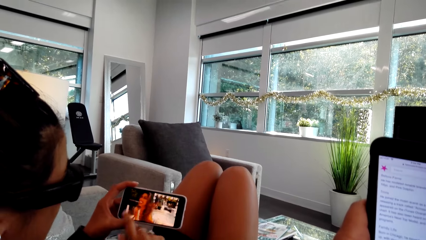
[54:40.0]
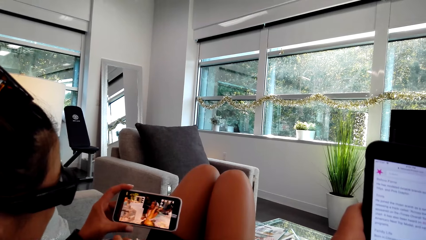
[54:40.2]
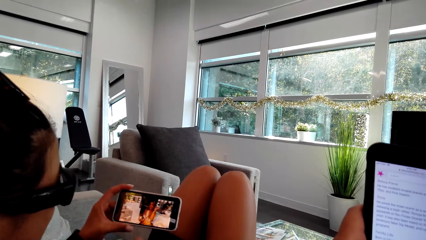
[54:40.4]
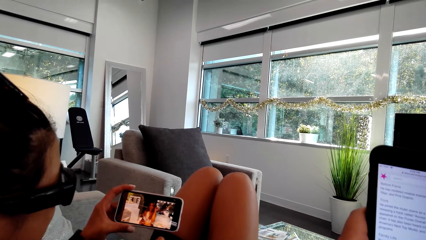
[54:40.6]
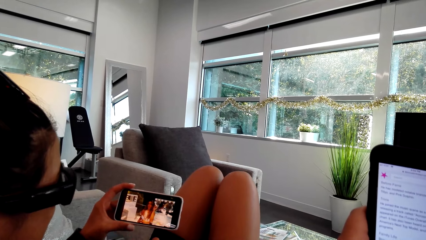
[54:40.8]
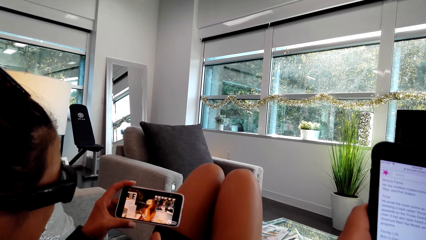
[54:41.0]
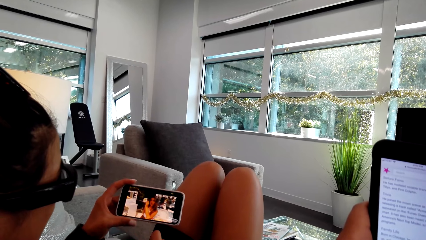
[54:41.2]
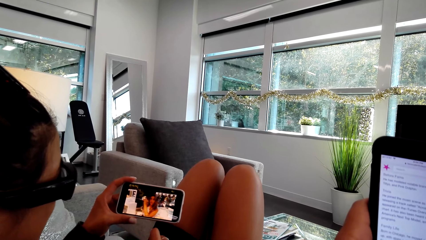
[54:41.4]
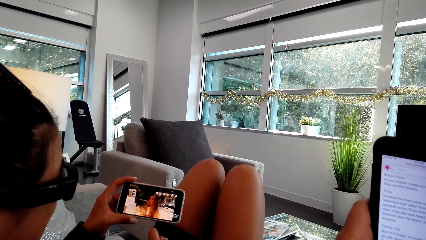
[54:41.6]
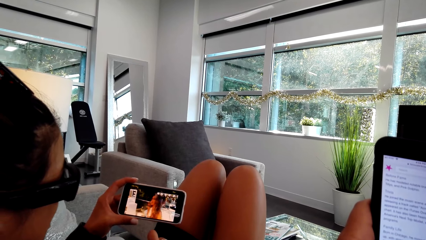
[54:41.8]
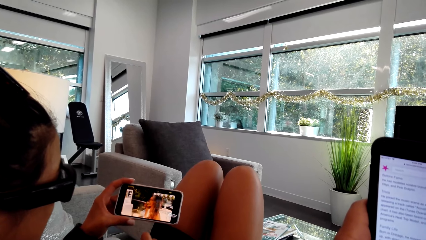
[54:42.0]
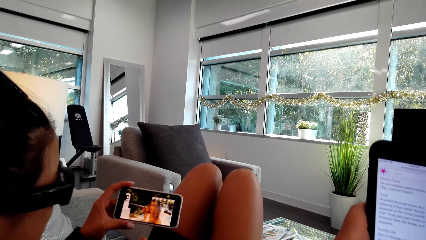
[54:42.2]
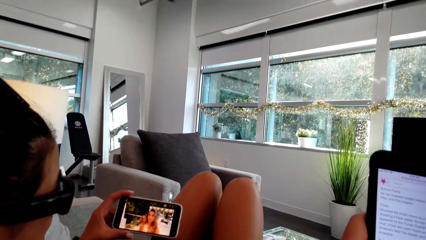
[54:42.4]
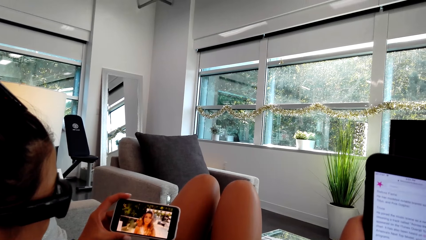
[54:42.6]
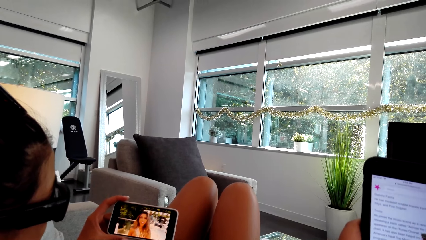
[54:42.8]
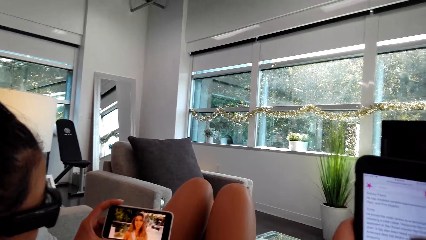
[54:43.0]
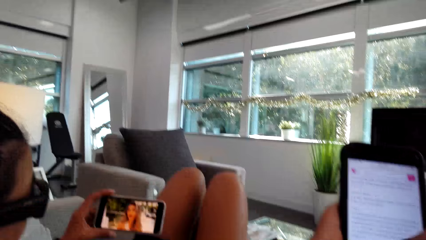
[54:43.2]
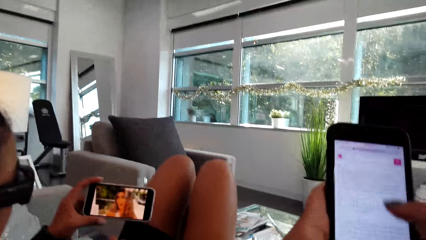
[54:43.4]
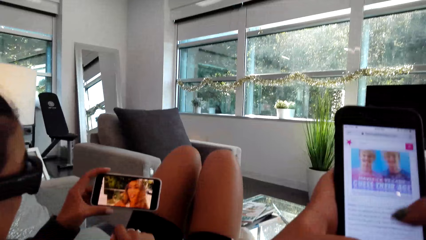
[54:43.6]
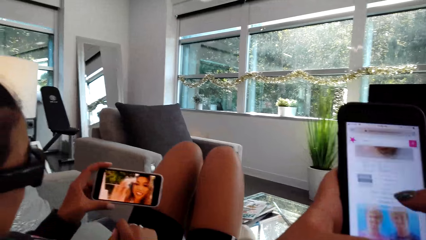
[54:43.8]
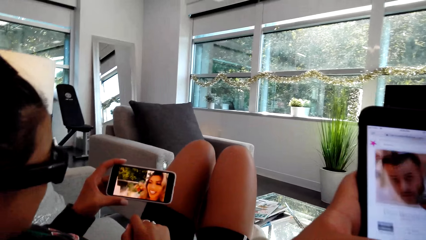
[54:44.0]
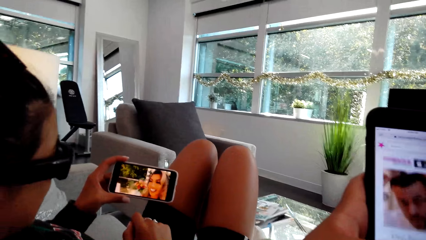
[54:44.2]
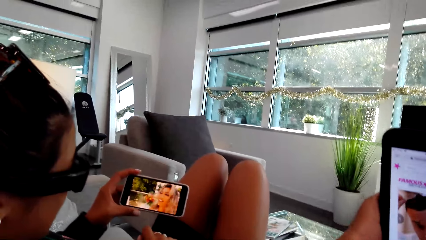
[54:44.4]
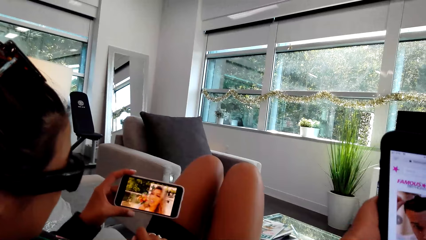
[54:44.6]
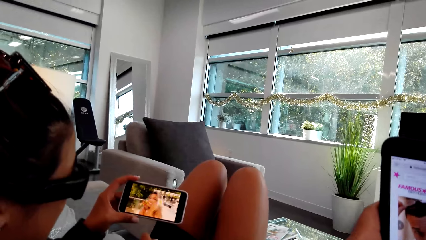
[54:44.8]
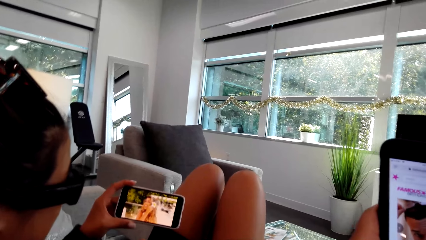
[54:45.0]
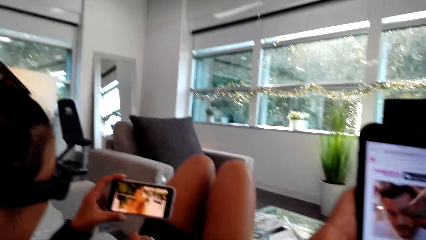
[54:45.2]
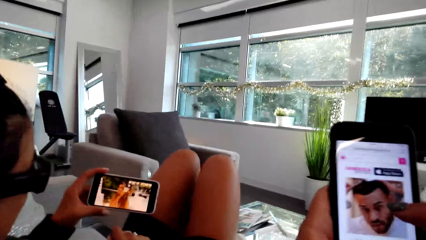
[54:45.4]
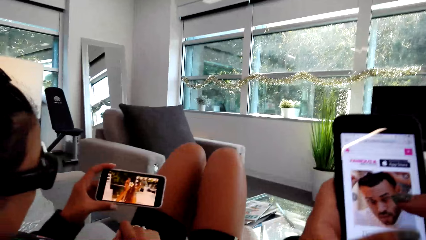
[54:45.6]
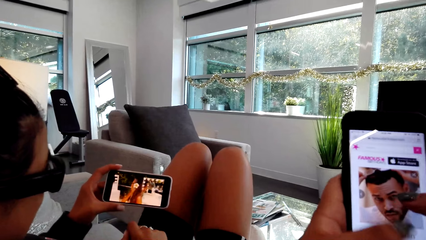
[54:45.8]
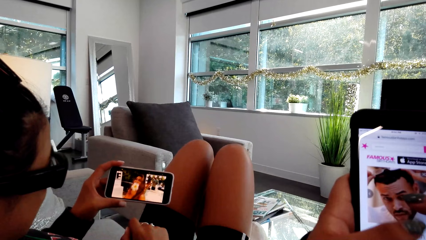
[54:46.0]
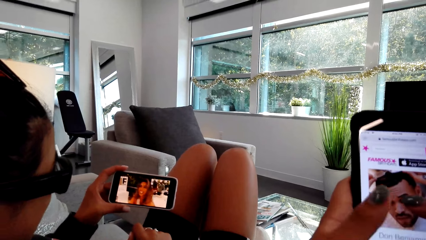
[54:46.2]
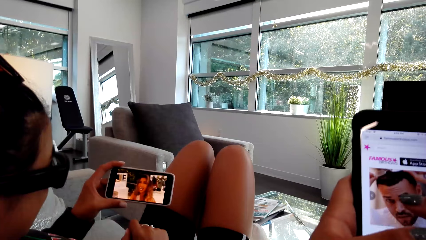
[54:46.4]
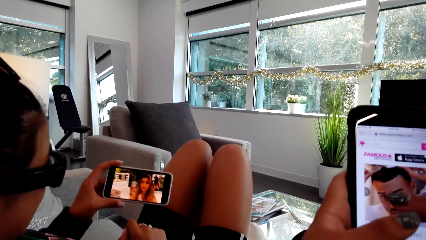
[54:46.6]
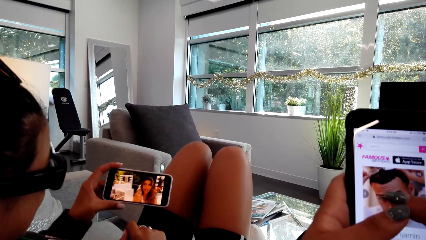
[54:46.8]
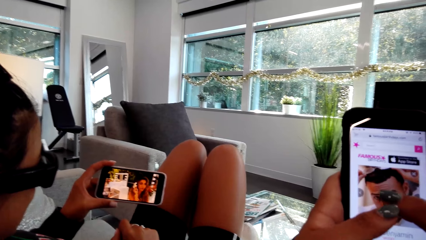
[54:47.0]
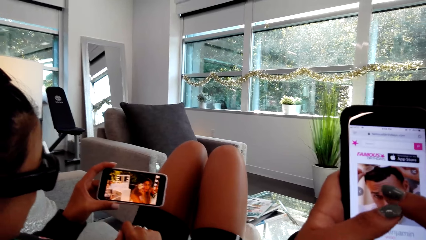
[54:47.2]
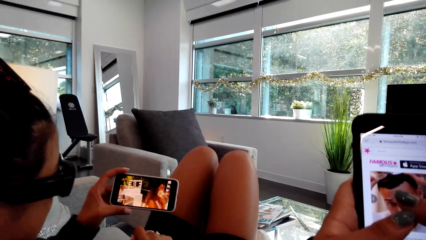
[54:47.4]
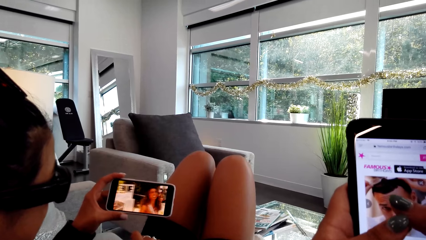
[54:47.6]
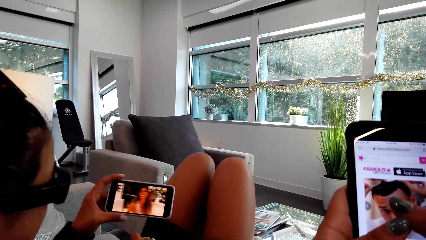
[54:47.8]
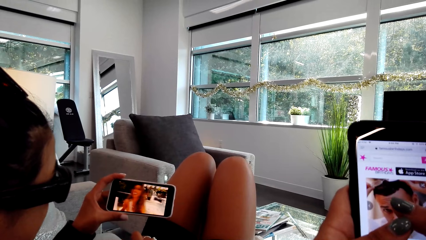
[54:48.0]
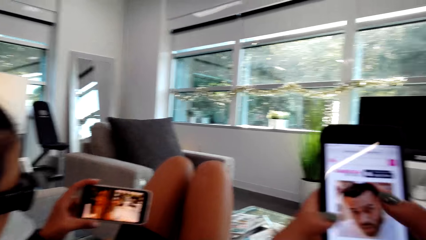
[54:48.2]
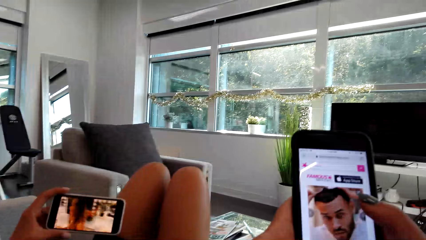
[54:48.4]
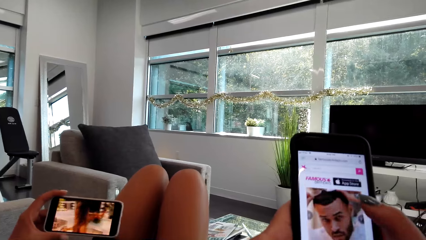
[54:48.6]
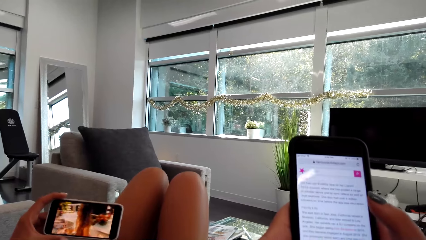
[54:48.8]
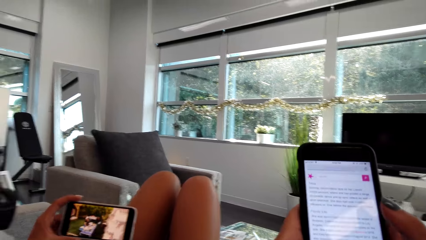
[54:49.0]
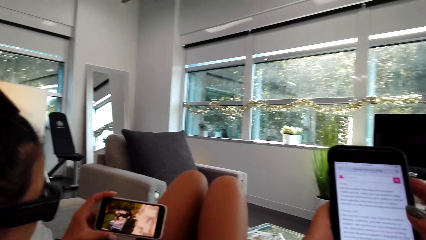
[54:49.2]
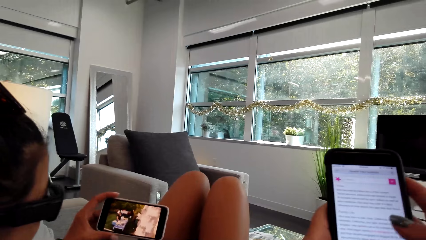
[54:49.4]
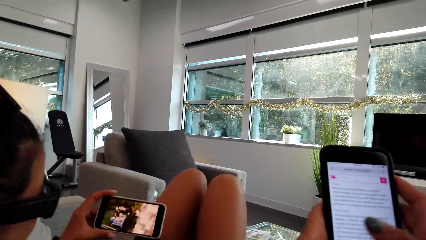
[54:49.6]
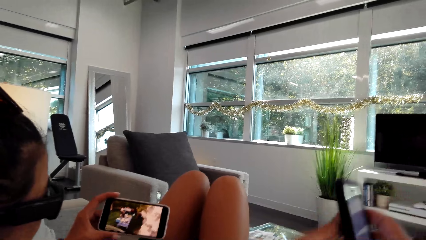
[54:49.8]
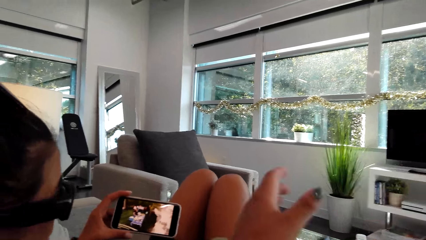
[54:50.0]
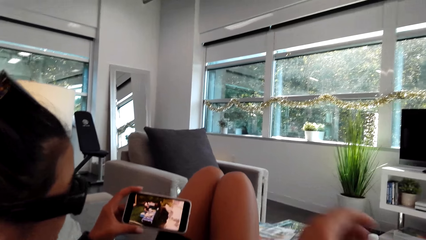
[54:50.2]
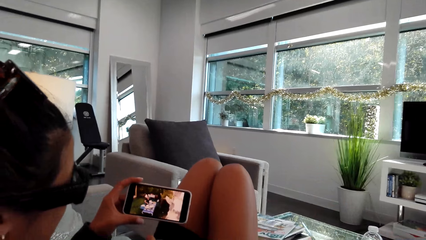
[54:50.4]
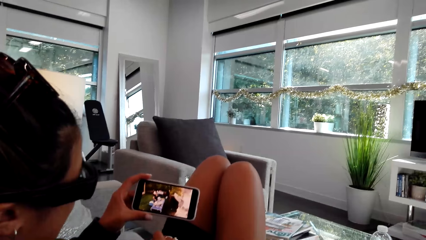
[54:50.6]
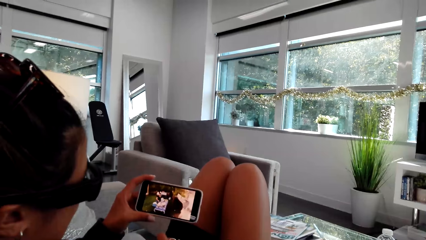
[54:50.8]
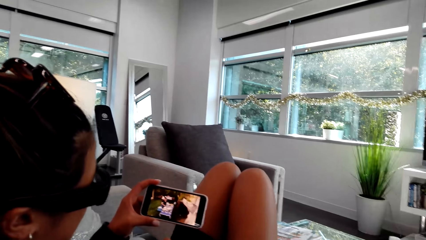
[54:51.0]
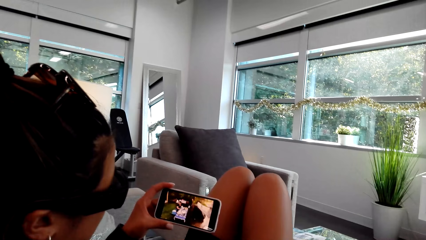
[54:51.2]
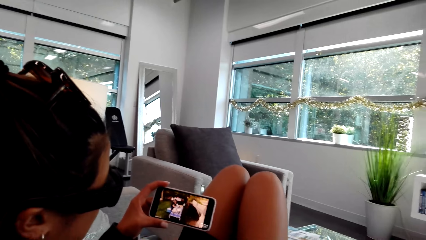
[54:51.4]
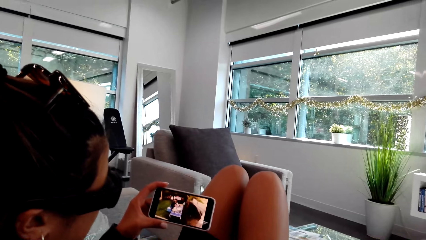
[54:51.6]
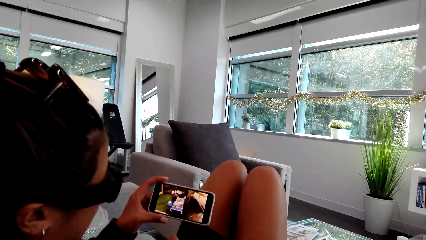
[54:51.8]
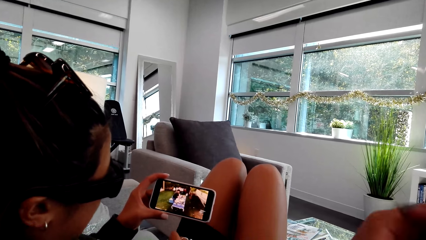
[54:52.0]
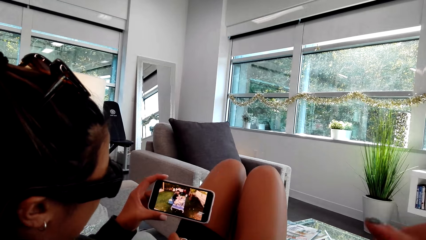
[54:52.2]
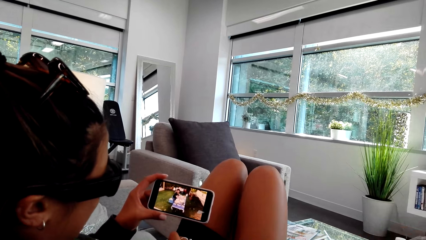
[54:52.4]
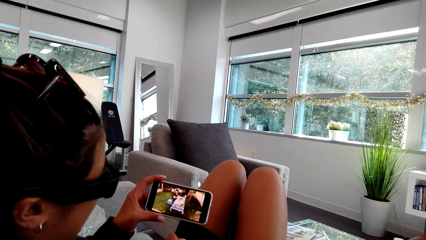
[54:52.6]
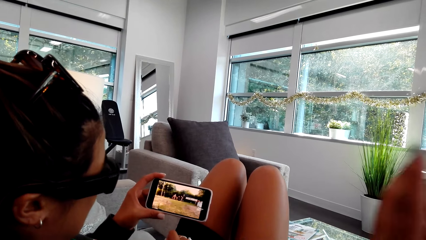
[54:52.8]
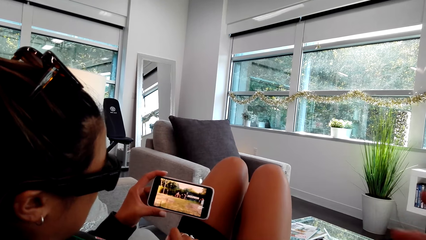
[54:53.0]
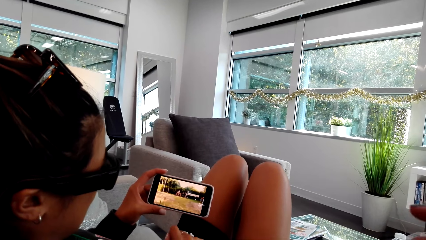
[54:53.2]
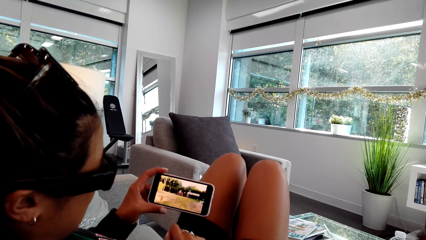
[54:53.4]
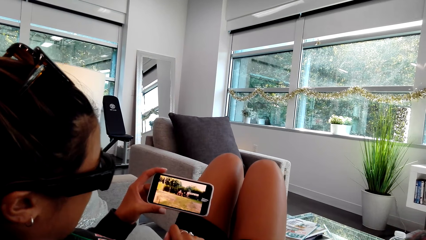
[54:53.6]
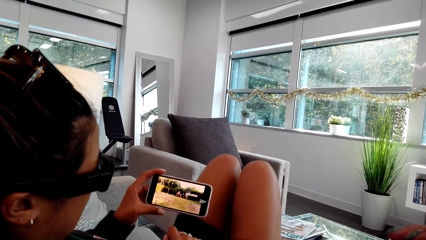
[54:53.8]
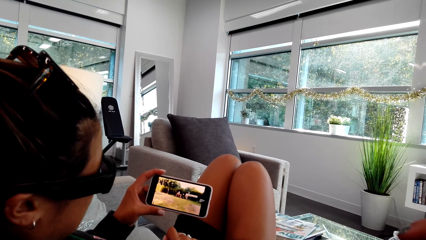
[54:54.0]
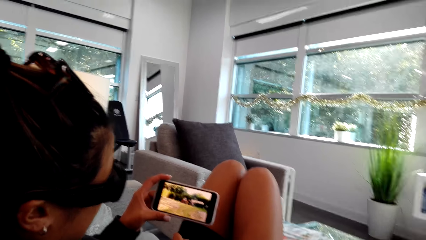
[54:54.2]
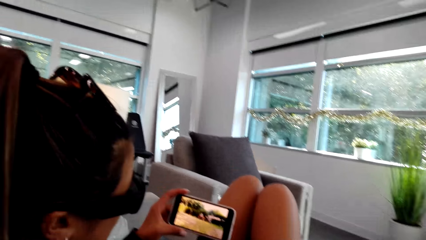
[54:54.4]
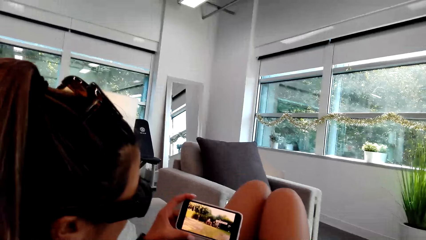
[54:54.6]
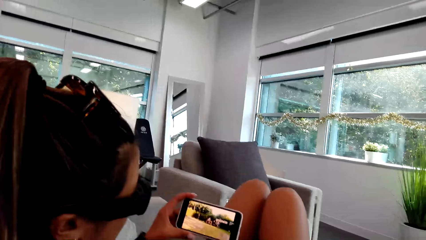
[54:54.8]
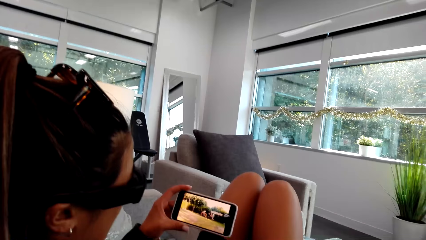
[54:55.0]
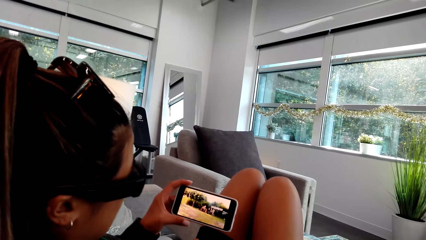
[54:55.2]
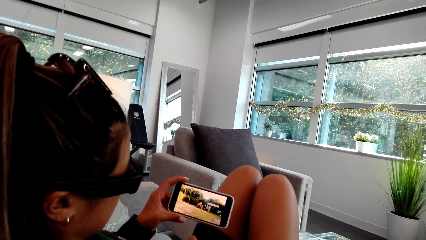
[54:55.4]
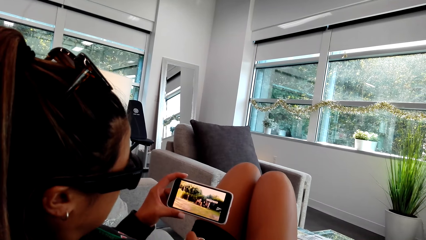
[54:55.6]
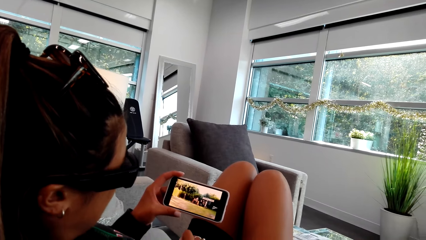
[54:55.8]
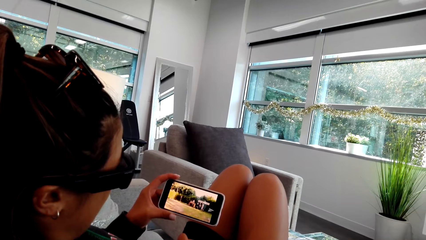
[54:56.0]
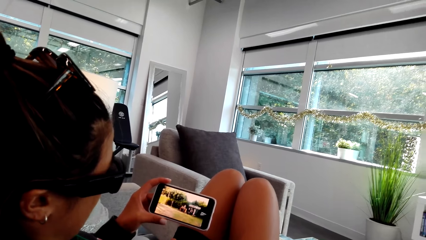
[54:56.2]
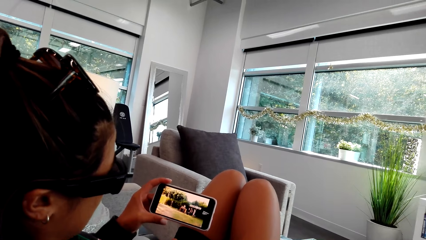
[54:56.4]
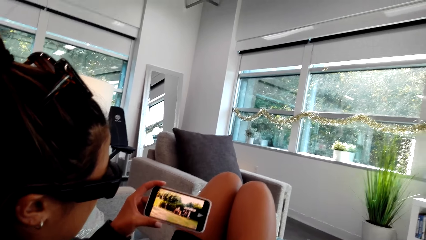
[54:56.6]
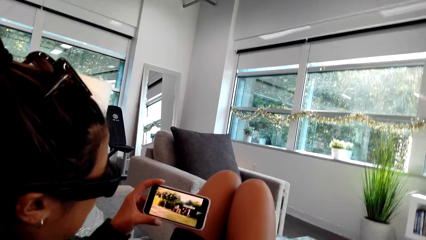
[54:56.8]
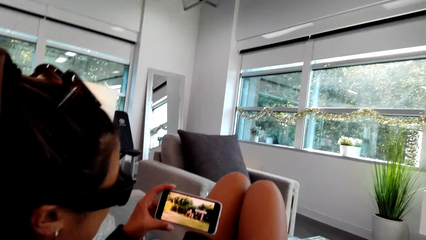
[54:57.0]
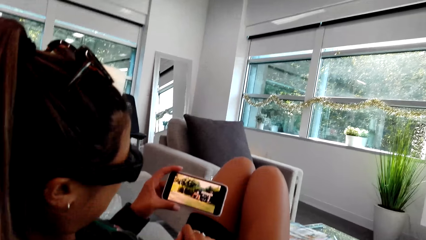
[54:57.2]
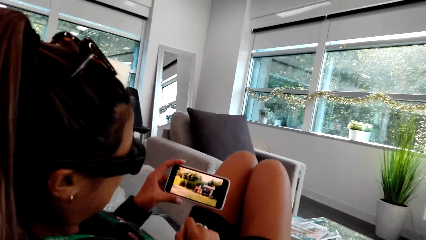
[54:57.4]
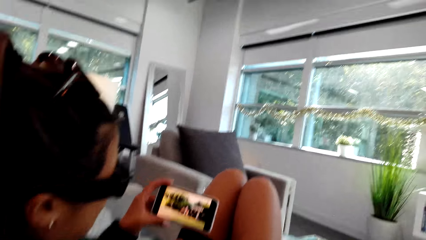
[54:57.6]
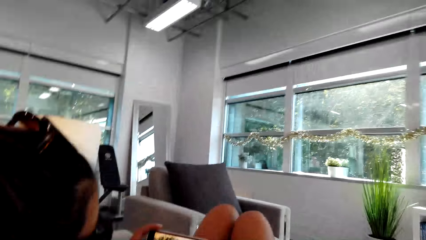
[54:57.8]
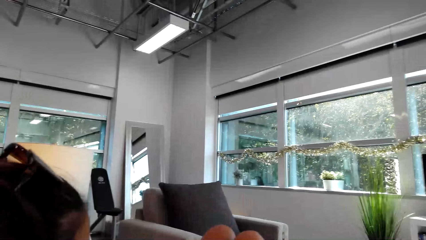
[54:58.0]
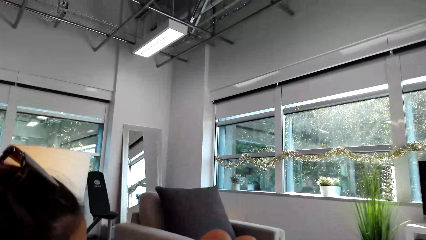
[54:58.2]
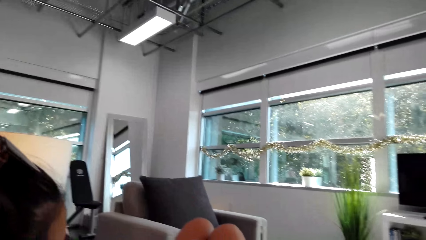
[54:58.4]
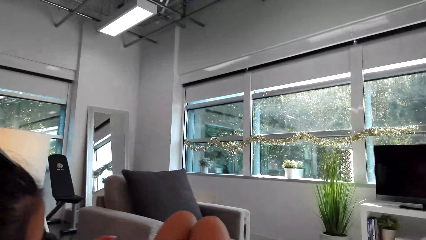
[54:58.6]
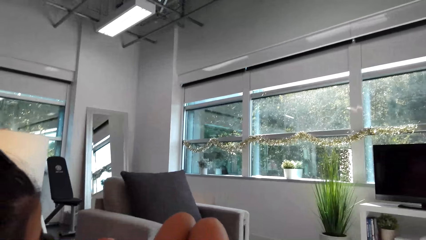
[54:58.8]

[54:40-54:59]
A person swings her hand. The person watches the video from the phone. The camera wearer scrolls the phone. They place the phone on the table. The person watches the video from the phone.
